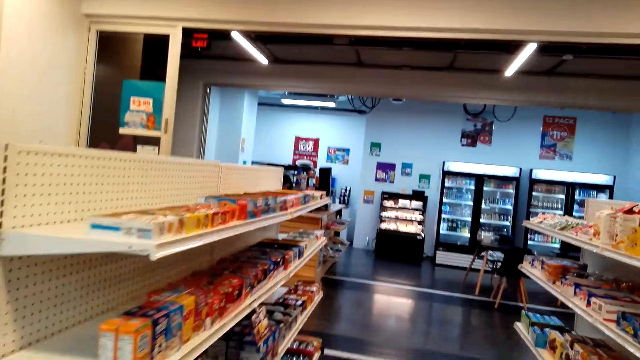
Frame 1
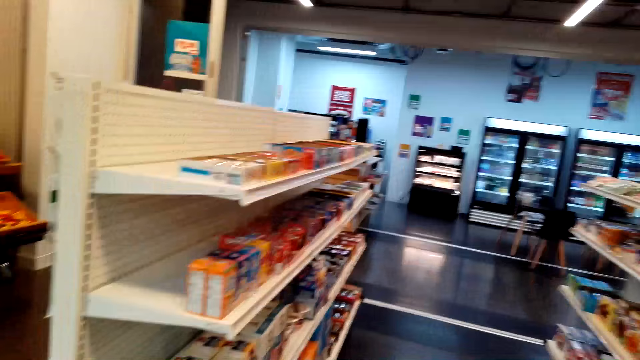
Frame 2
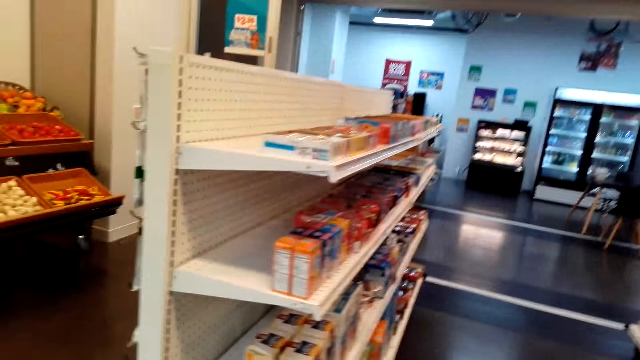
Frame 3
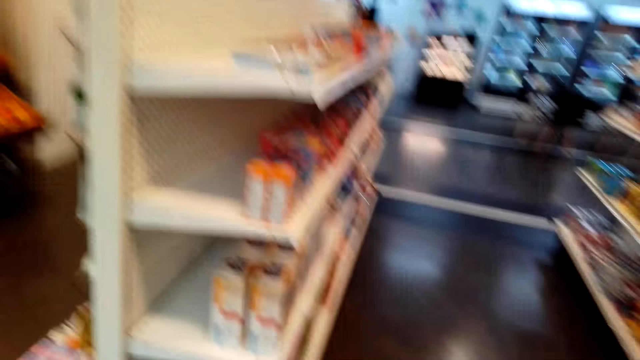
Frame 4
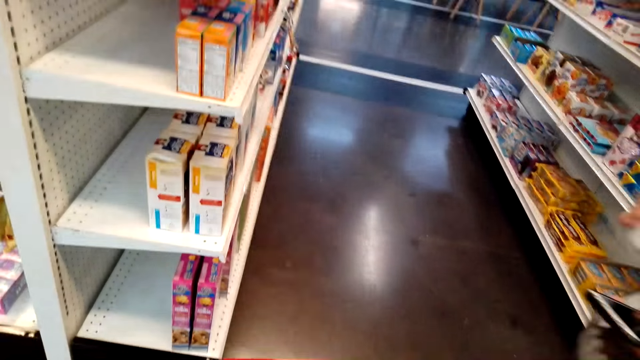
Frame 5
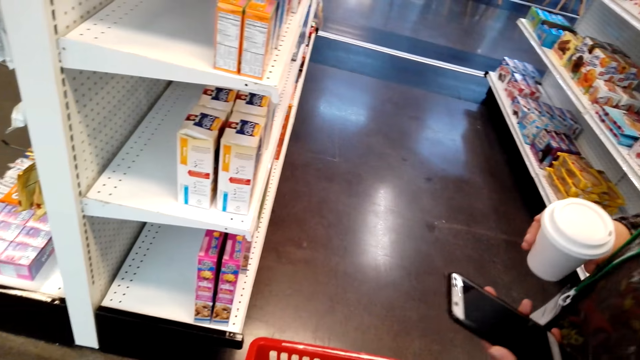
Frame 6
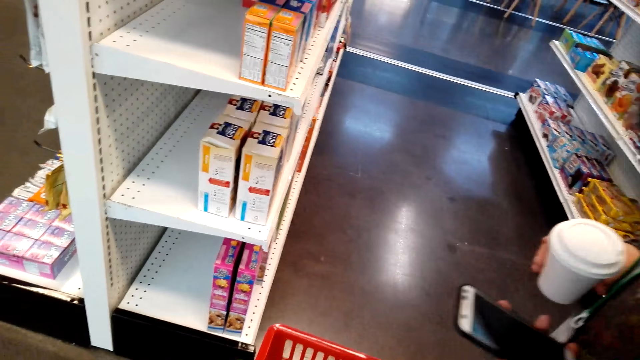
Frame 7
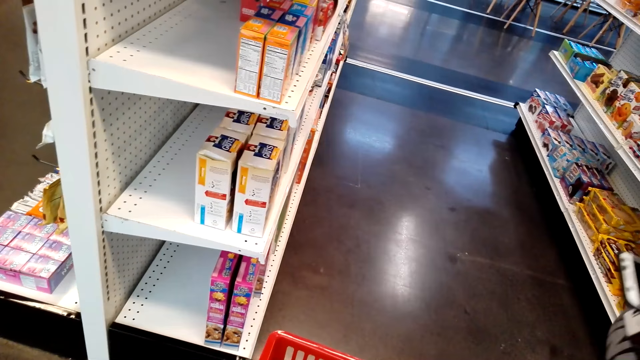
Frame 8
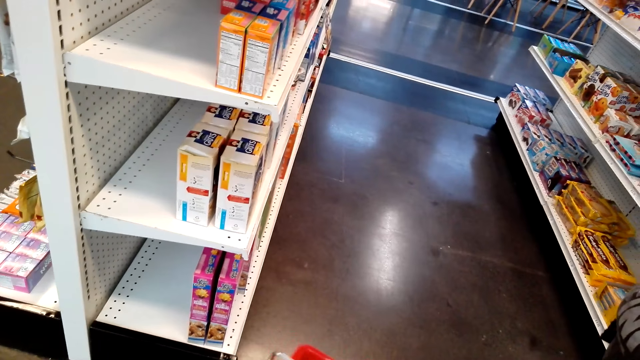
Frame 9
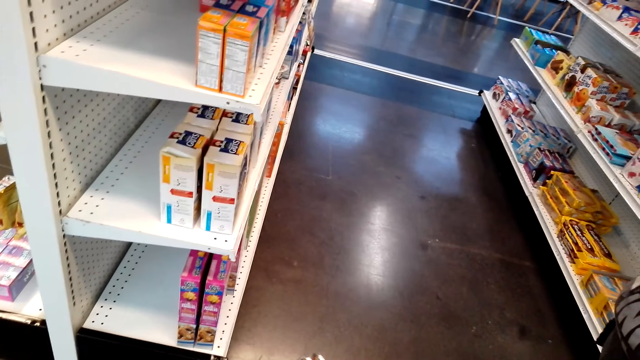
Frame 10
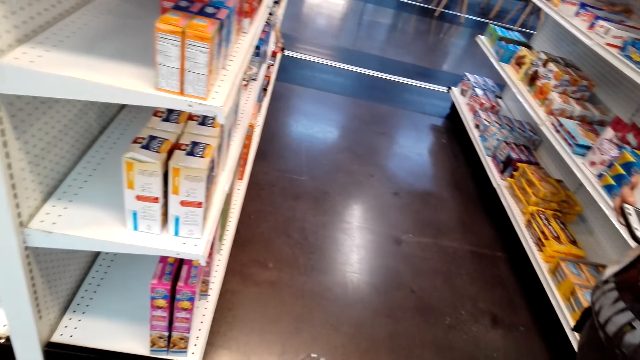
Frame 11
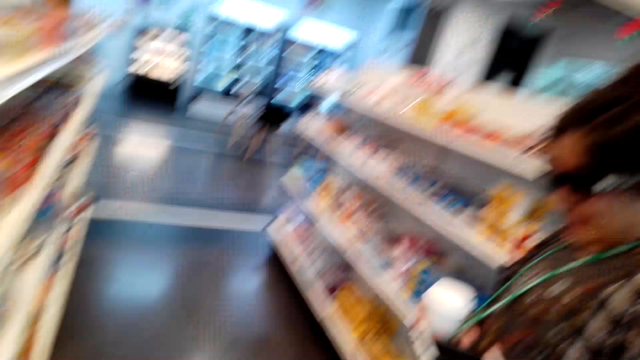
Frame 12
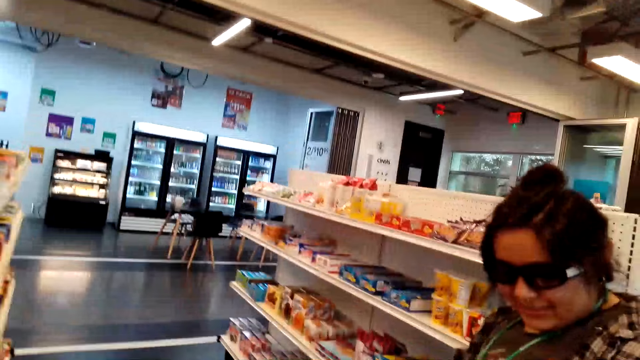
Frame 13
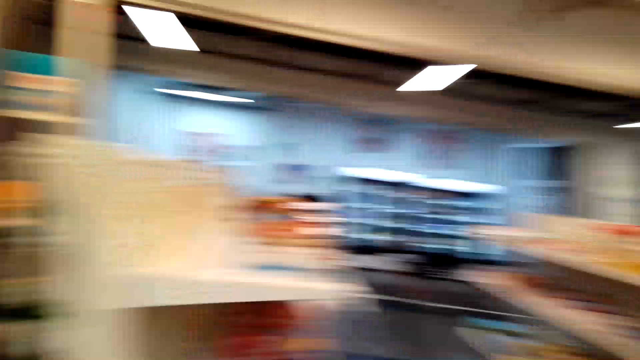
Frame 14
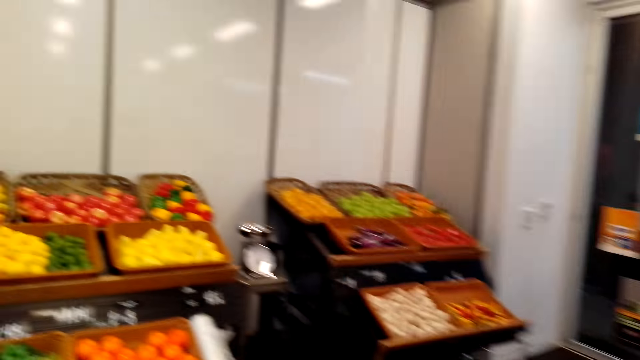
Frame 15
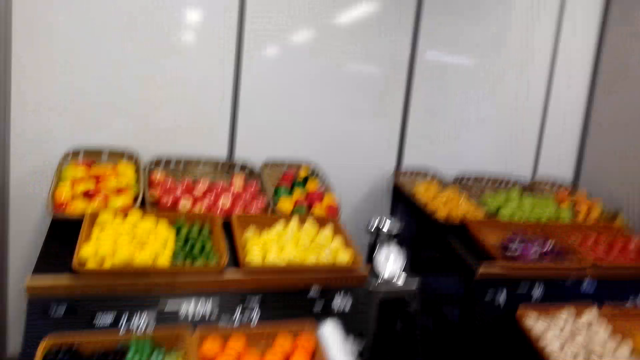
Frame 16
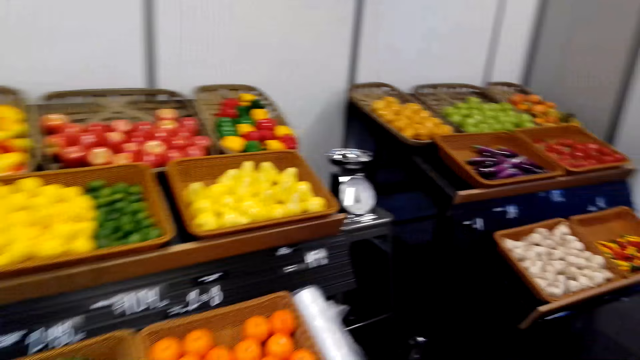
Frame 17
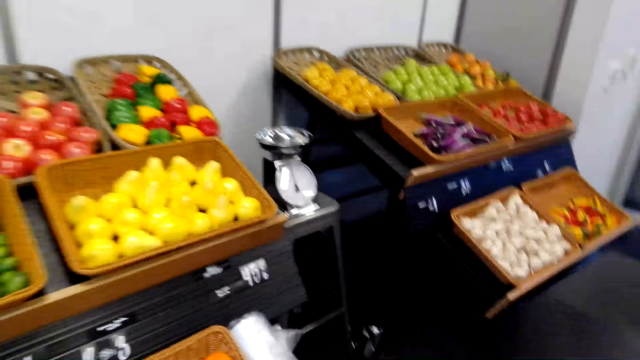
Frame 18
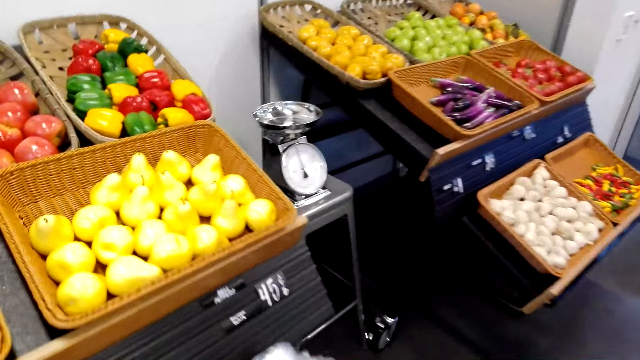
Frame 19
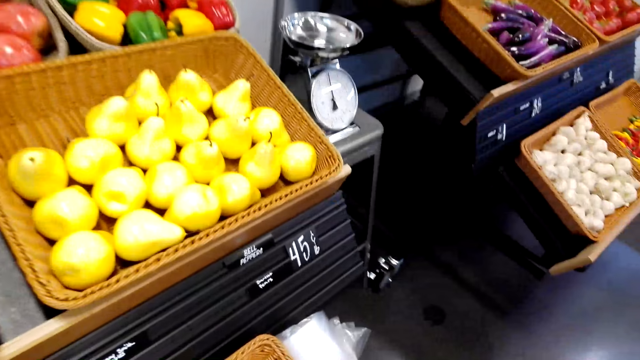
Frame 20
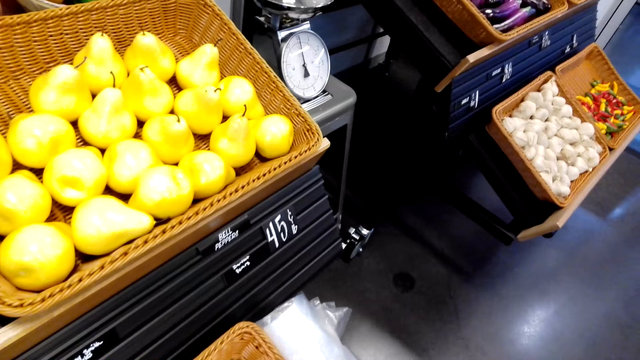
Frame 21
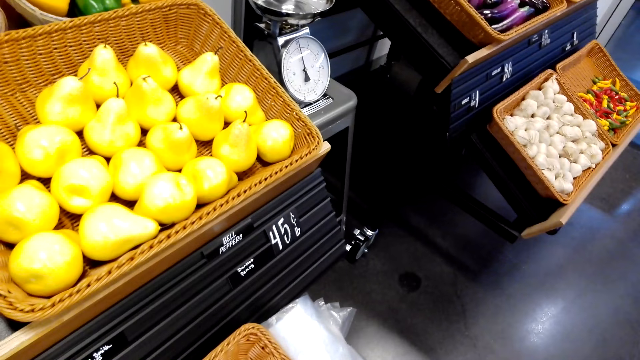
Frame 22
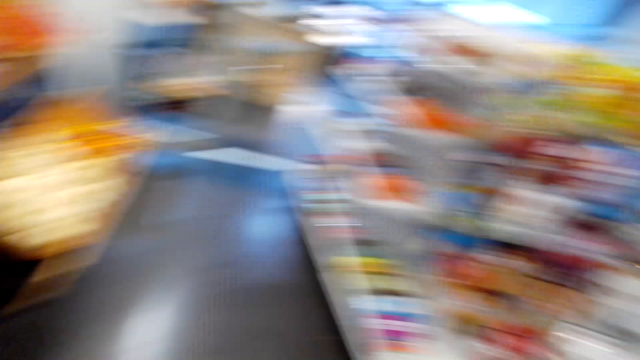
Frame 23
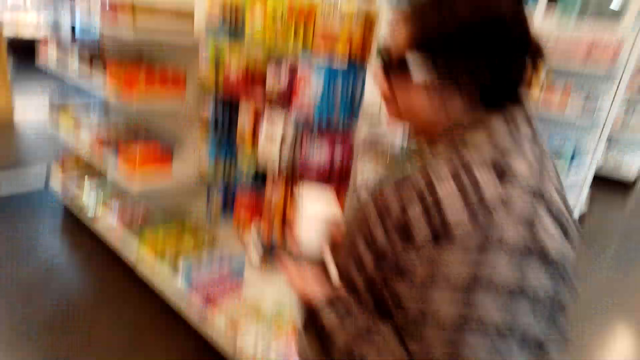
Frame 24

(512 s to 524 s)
The camera wearer looks around. A lady holds her phone in her left hand. The camera wearer interacts with the lady. They look at the vegetables.

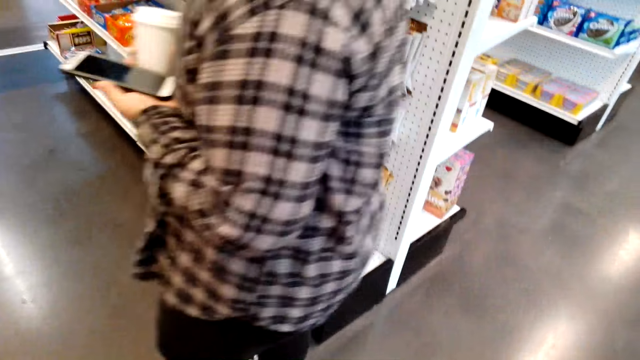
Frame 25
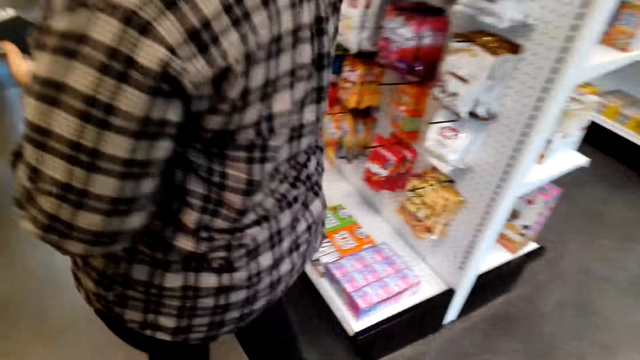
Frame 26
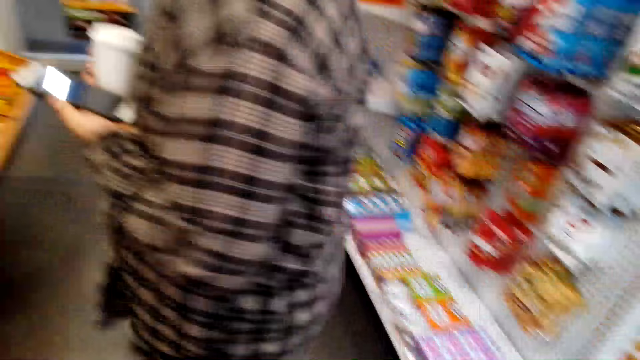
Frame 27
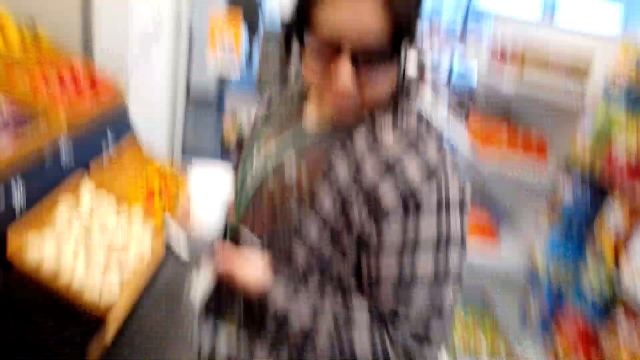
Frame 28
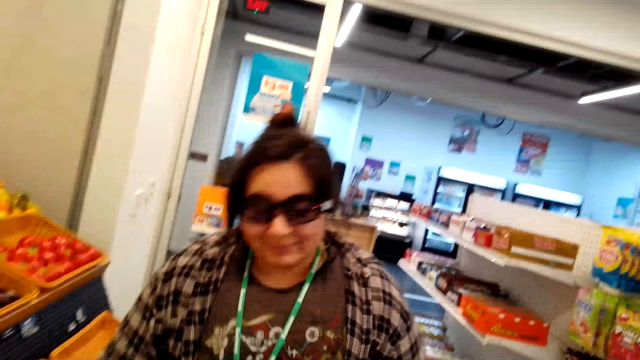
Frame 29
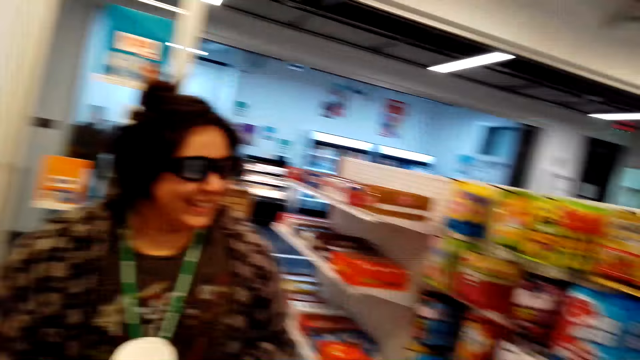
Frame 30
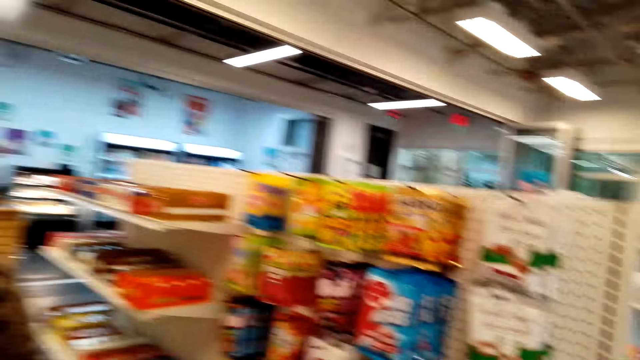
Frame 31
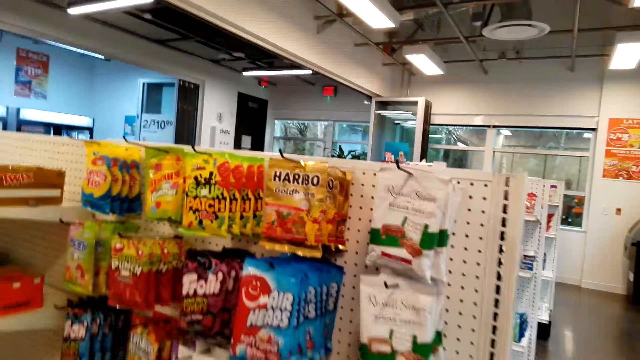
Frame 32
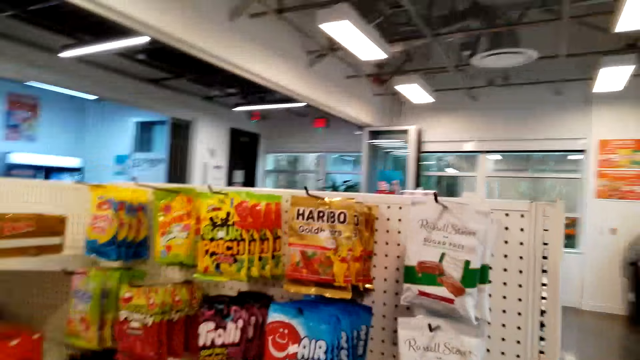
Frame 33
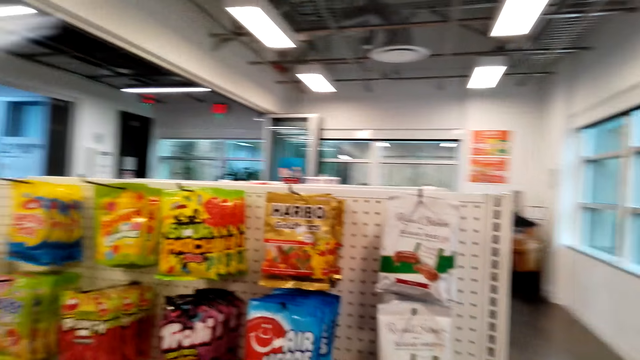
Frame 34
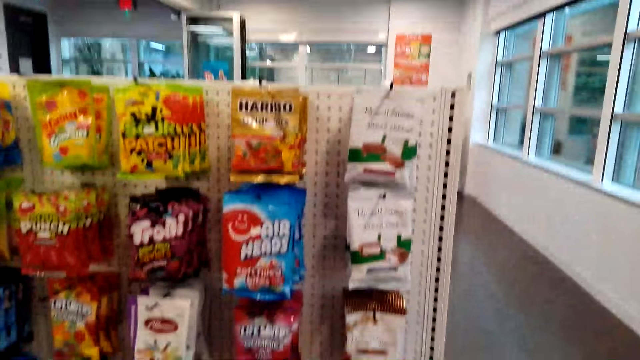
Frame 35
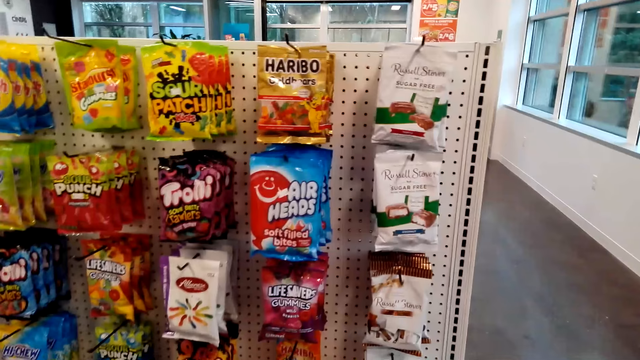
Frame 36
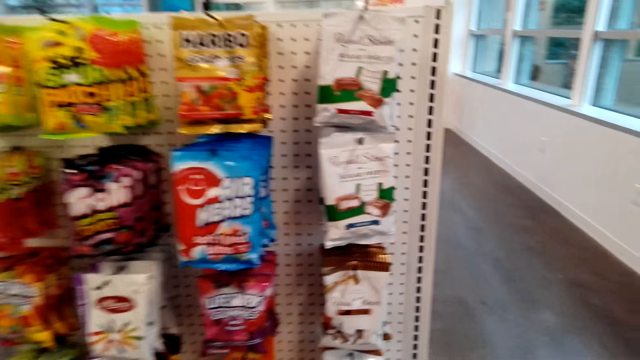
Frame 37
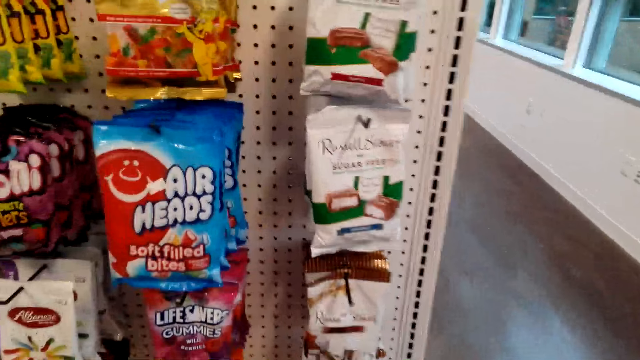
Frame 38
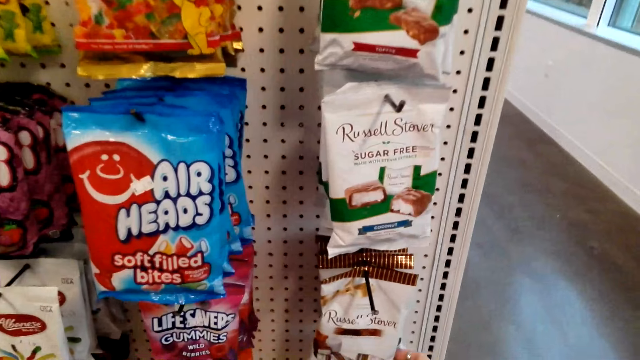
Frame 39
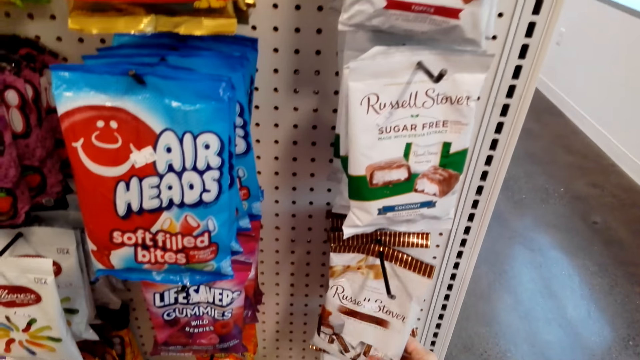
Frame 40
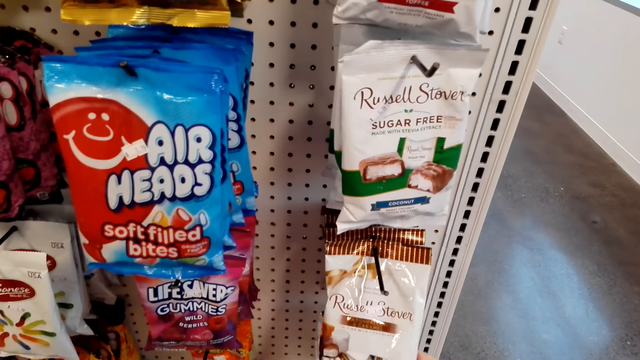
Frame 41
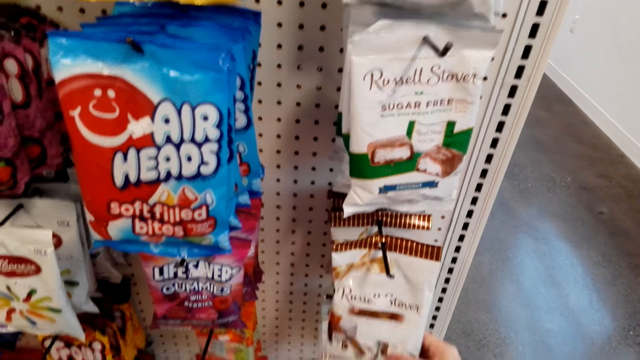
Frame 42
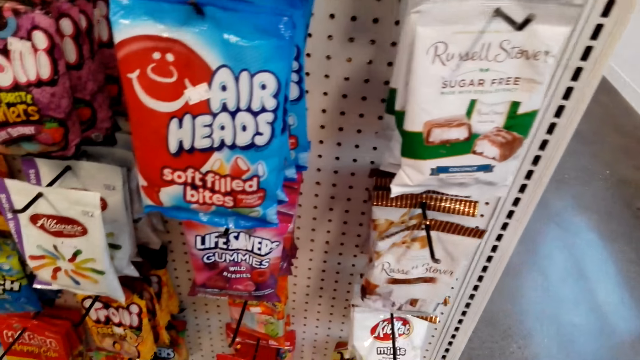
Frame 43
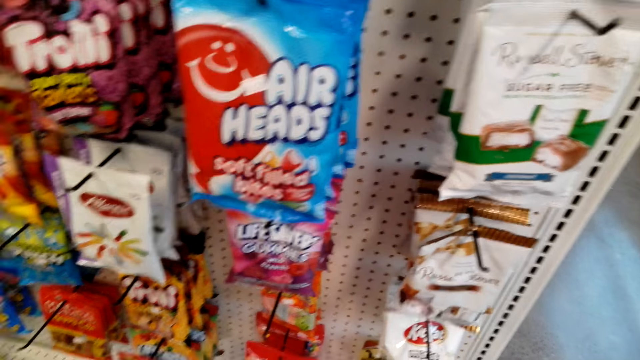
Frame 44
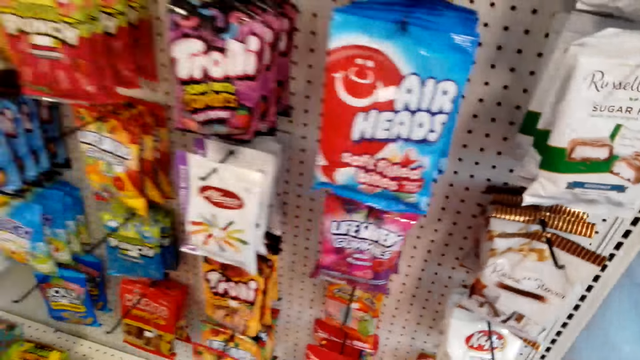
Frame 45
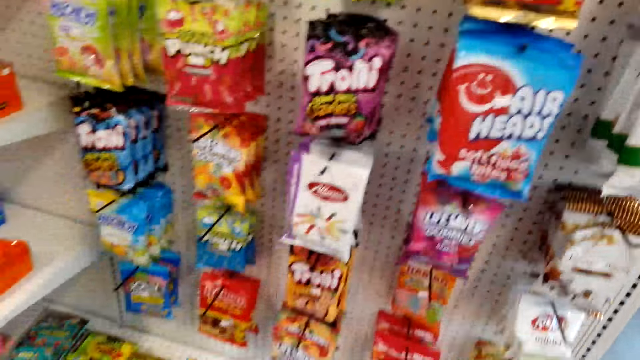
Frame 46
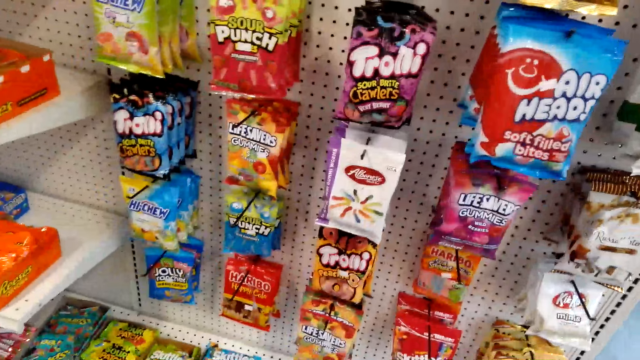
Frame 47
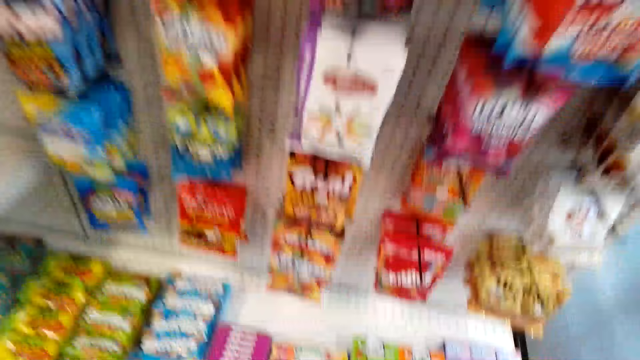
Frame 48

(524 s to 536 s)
A lady holds the tumbler in her right hand. The camera wearer talks with the lady. They stare at the candies on the display. They look at the snacks.
